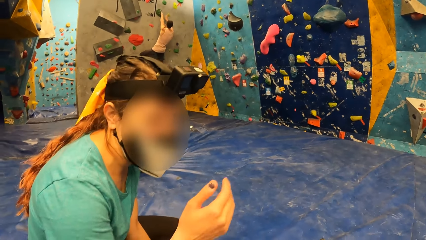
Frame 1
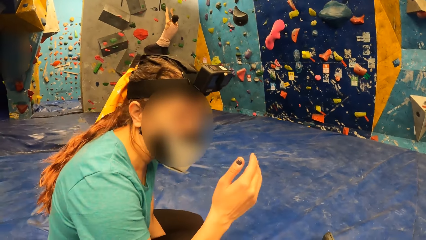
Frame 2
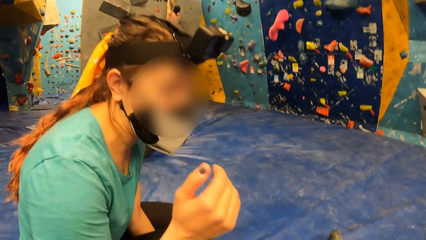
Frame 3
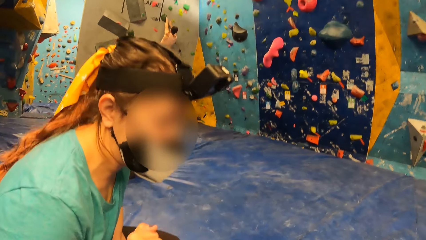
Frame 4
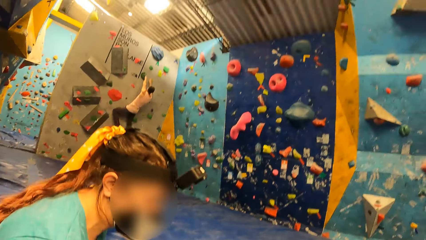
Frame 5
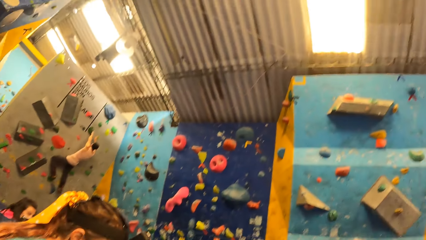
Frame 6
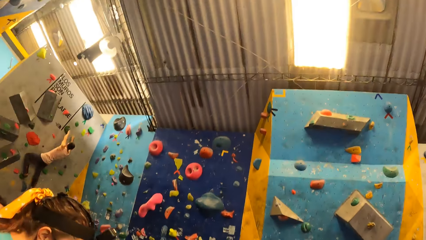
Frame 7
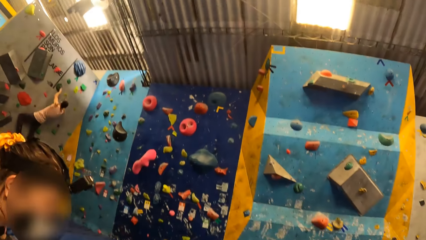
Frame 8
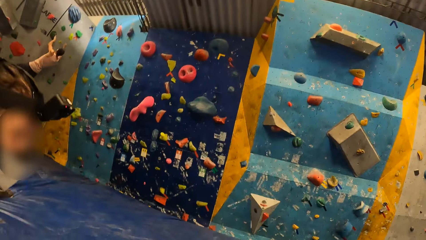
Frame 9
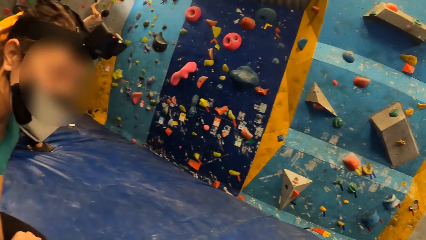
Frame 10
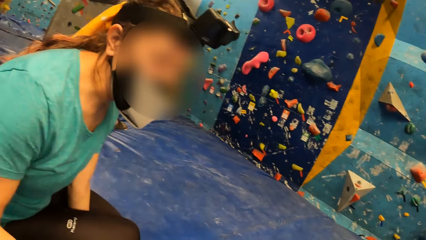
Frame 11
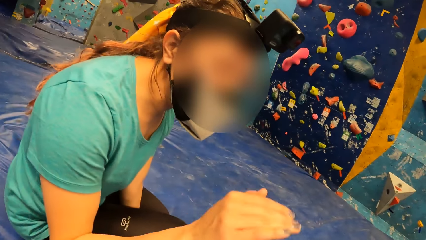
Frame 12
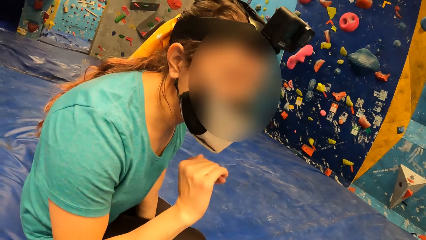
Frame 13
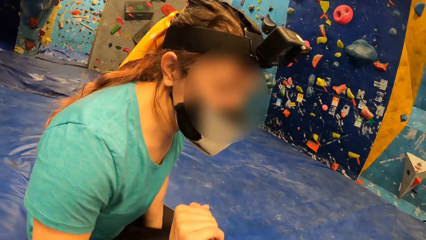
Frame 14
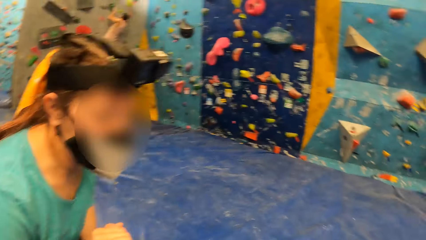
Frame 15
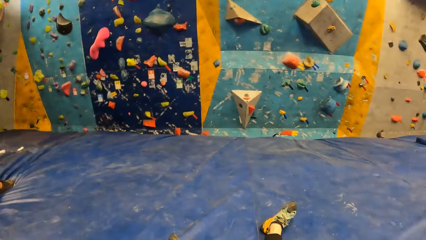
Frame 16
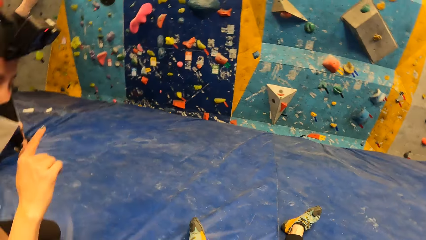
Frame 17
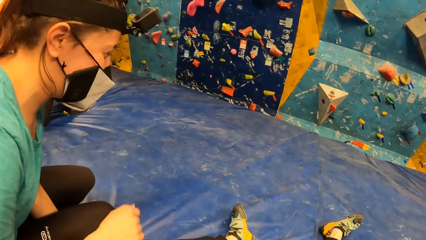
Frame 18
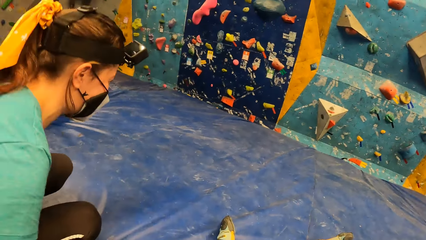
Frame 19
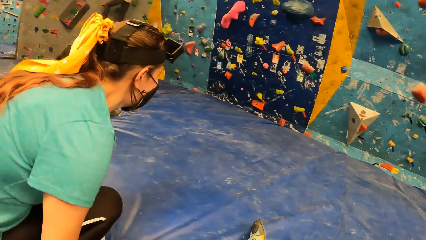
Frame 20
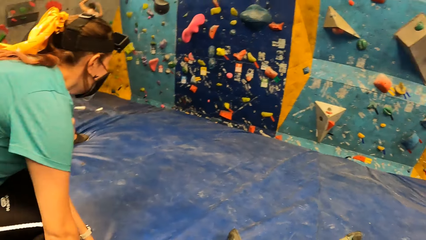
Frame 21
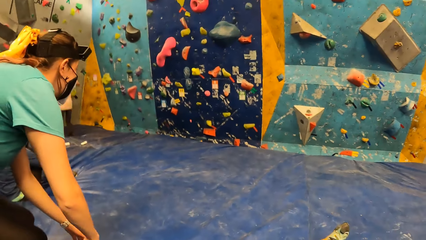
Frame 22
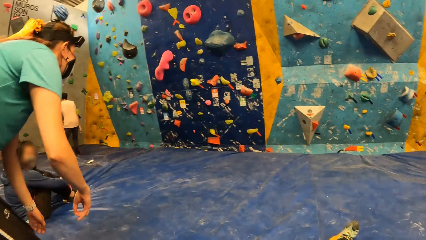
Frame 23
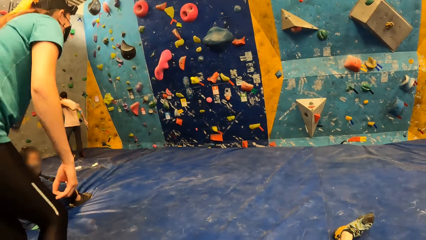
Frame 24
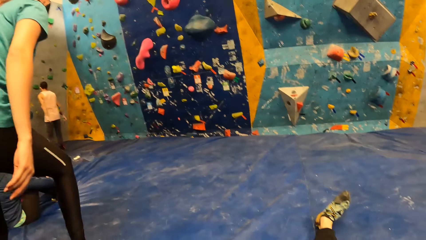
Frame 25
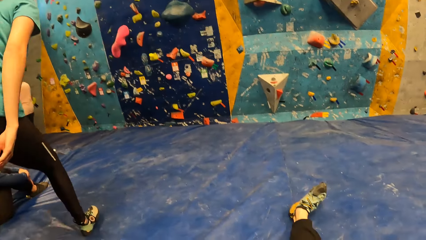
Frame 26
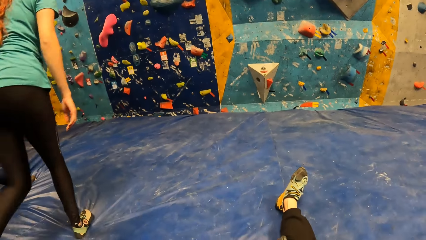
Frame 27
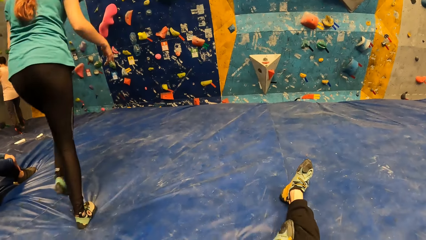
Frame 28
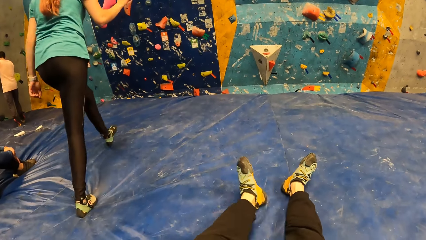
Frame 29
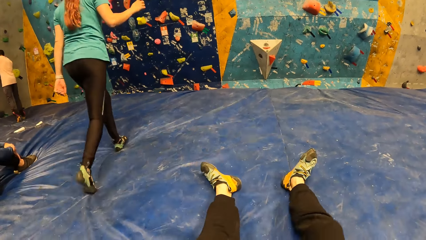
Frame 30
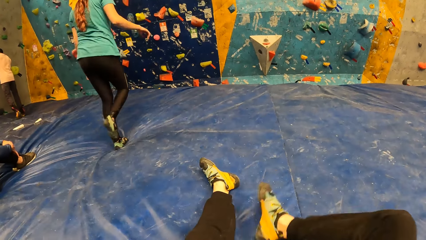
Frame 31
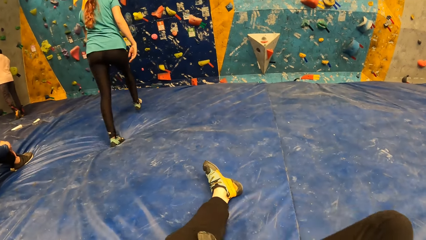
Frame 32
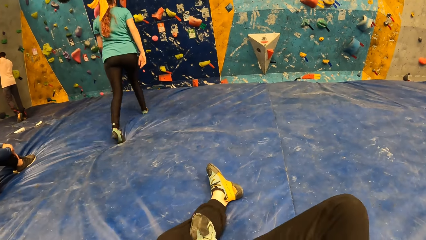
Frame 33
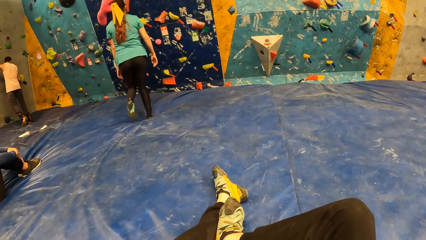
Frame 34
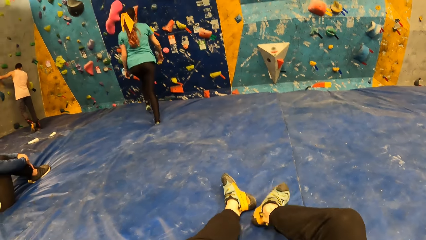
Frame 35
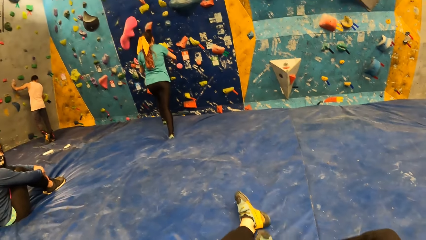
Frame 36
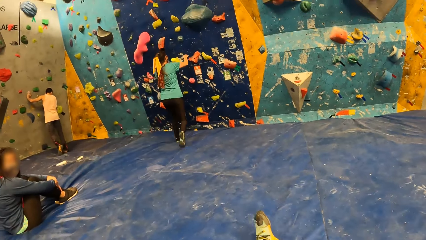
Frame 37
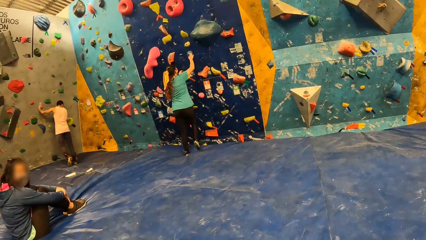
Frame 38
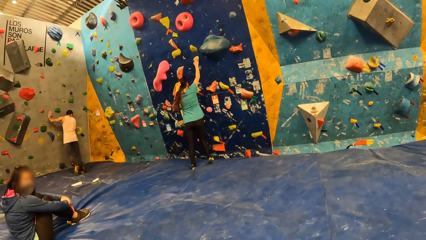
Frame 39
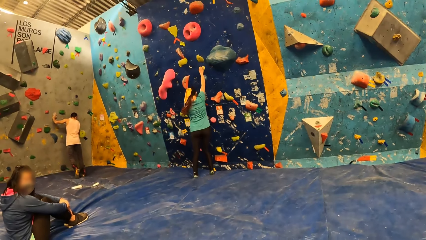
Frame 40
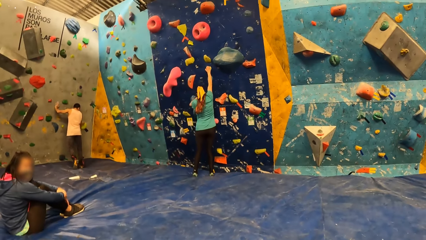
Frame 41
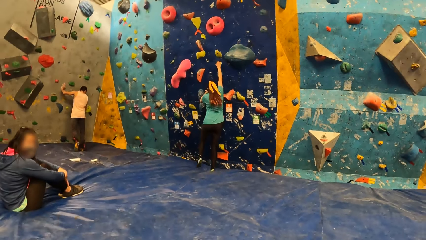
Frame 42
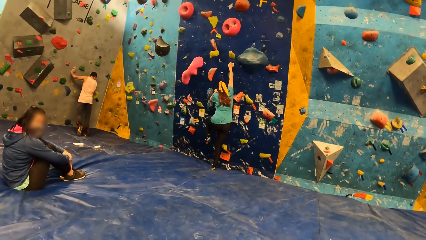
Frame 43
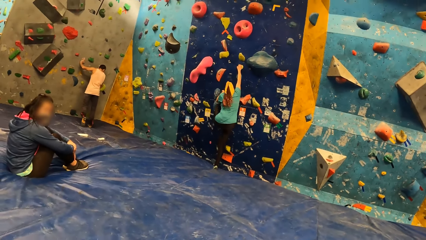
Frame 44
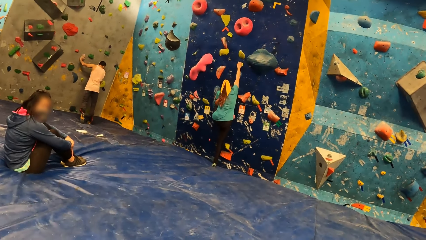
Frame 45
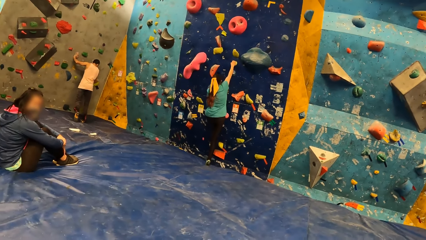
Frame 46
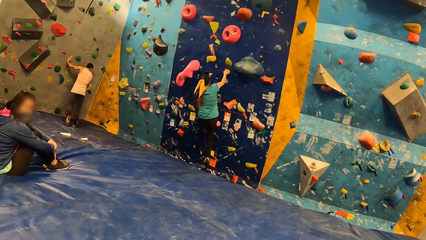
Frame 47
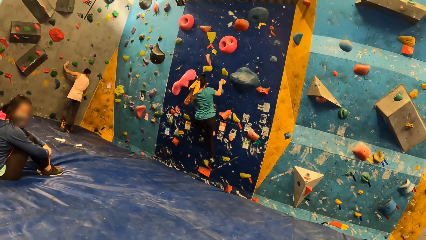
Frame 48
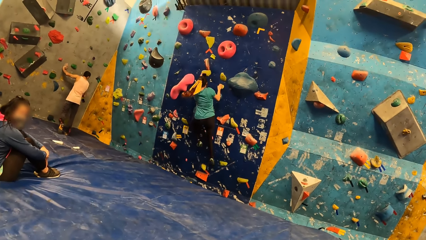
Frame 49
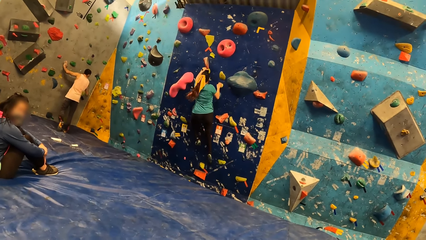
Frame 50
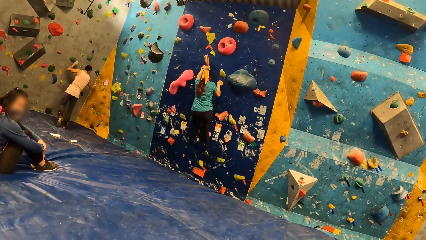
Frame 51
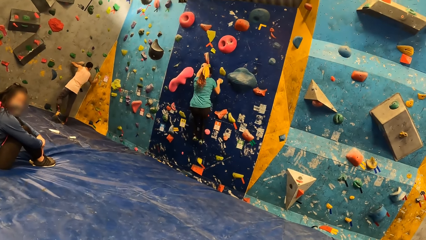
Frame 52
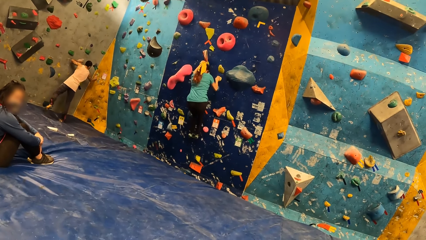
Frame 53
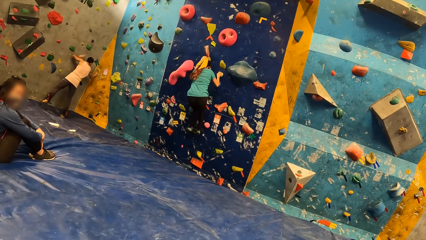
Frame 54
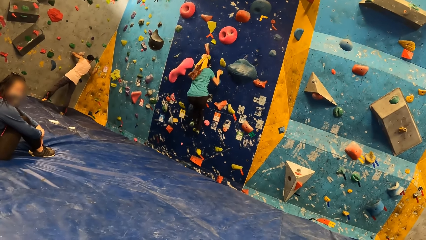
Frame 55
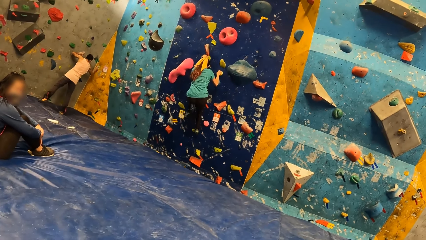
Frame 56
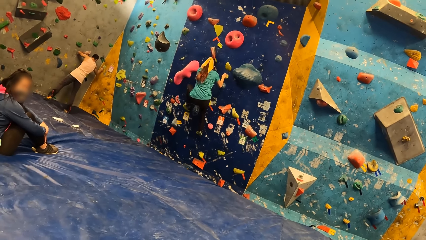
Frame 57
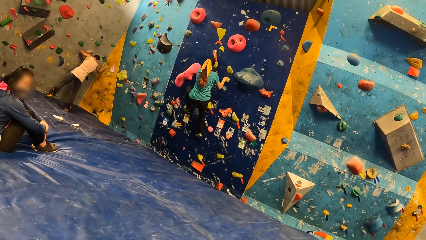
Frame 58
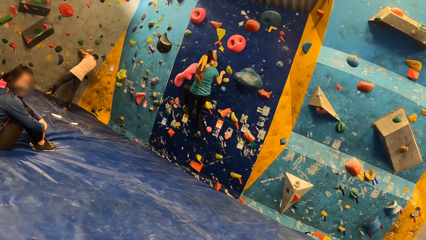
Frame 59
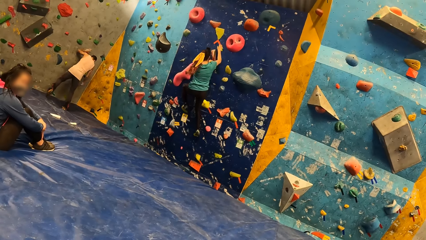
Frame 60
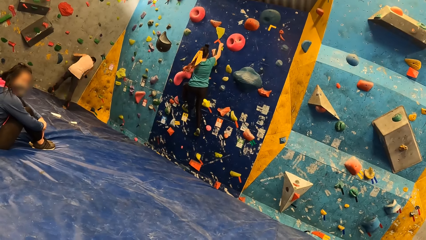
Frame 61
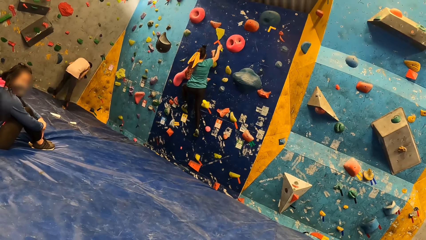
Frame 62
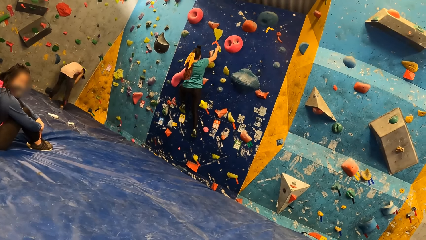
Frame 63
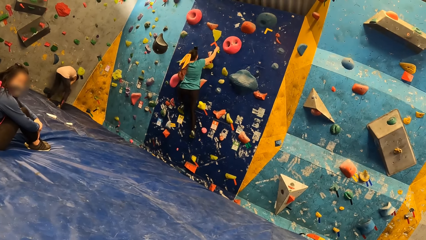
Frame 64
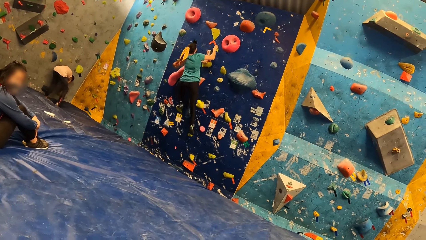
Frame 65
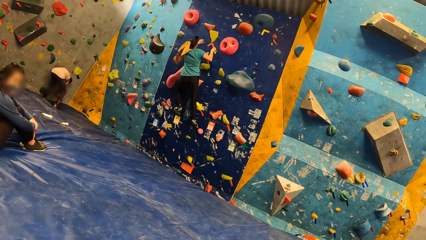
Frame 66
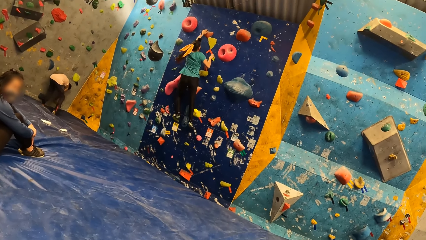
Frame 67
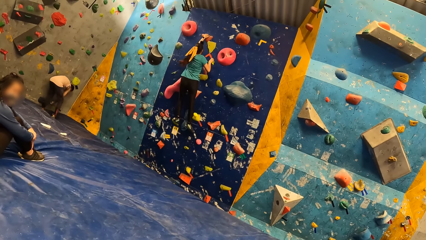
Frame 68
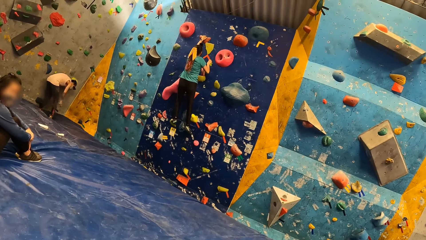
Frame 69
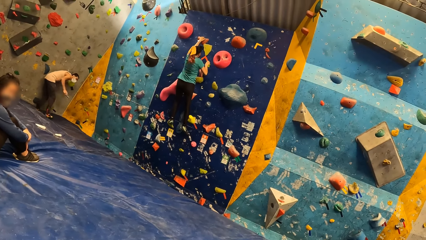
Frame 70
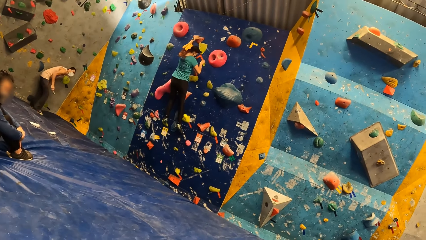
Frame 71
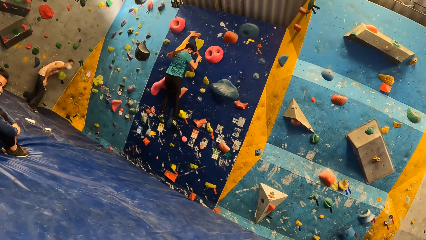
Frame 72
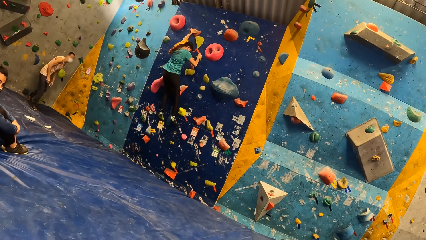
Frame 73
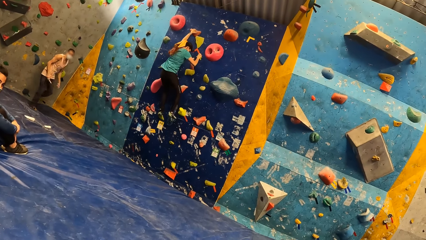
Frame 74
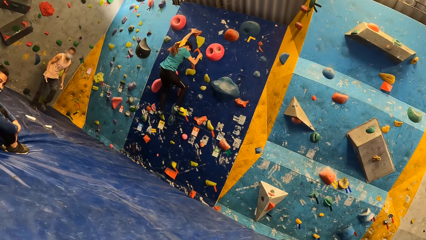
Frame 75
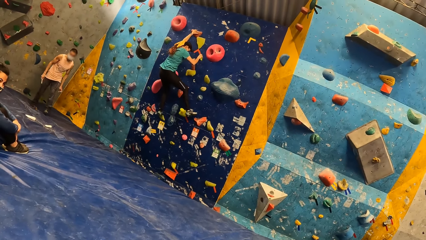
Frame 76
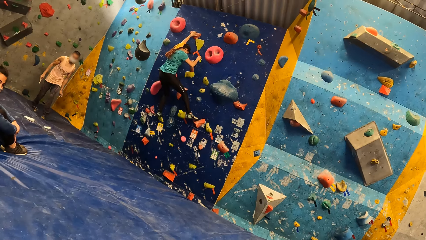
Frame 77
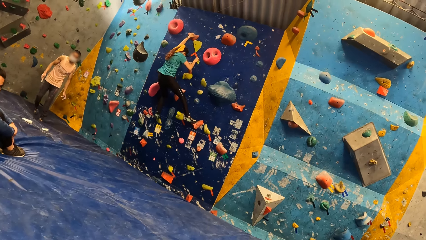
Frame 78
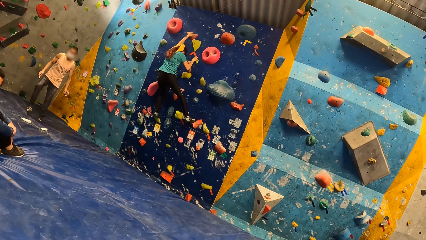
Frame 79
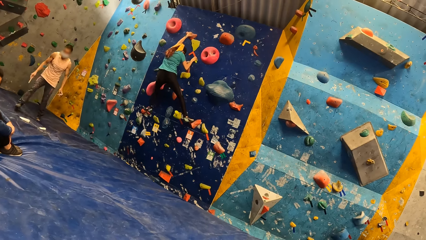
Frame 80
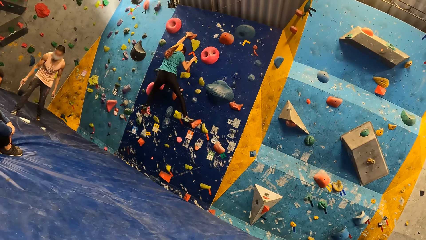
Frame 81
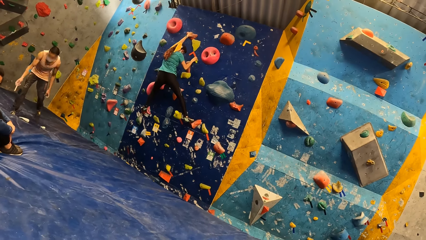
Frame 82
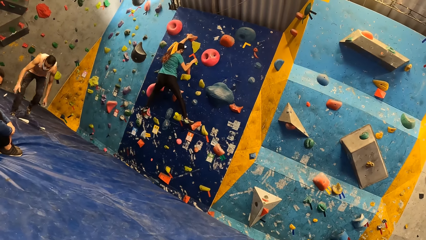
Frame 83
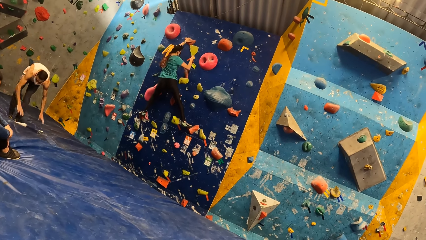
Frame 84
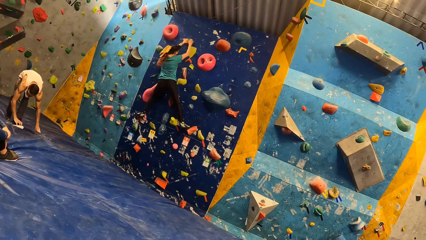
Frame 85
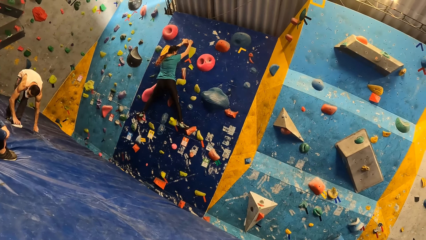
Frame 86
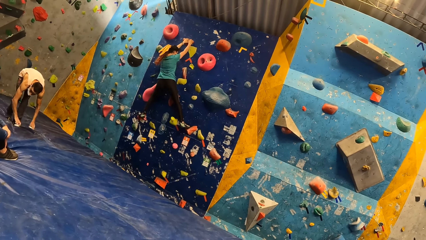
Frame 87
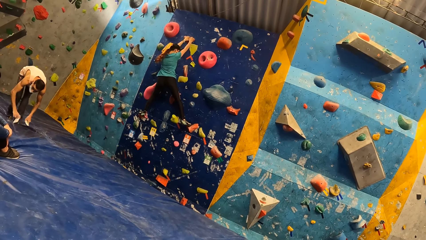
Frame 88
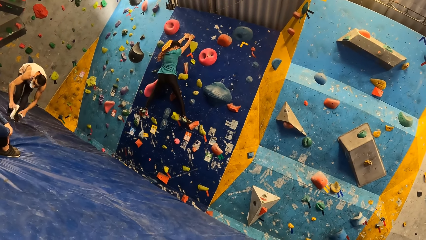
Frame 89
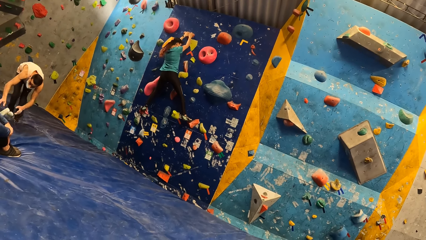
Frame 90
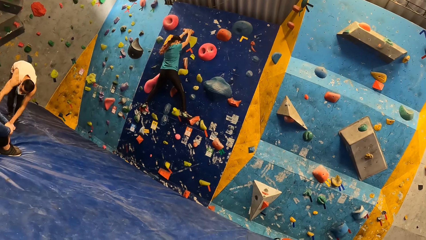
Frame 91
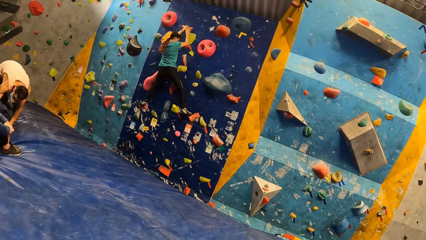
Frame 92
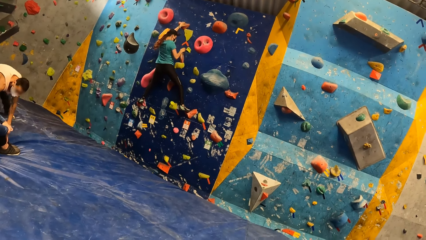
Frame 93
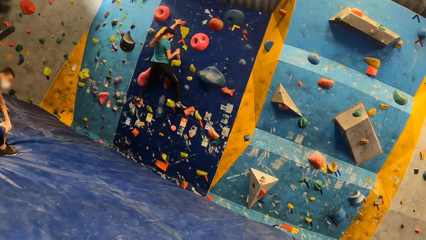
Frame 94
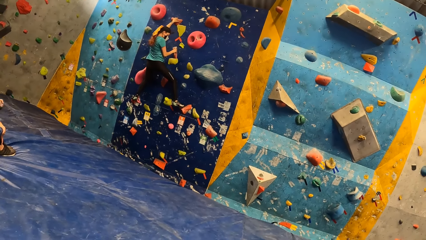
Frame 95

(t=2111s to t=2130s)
A woman walks towards the wall. The woman climbs the wall.
